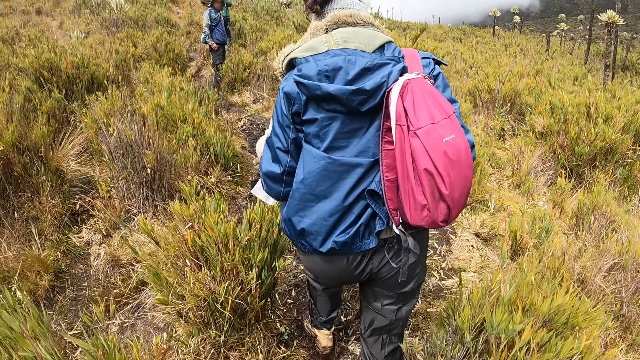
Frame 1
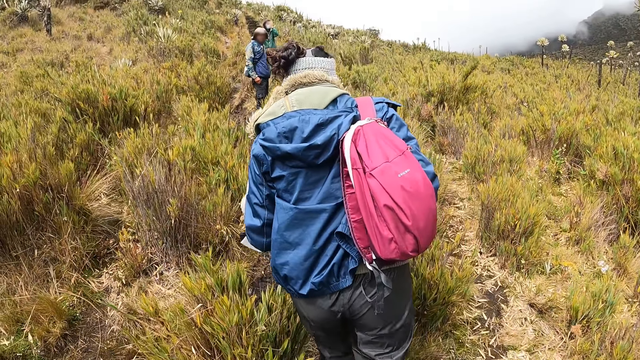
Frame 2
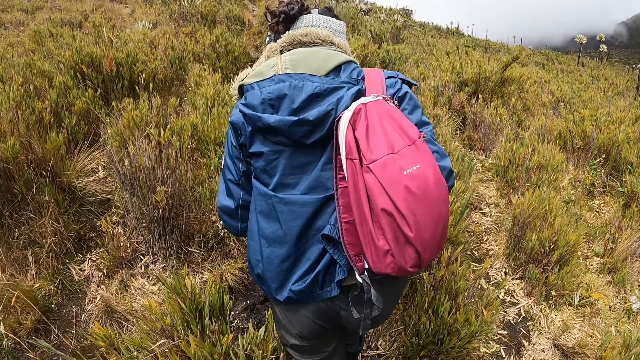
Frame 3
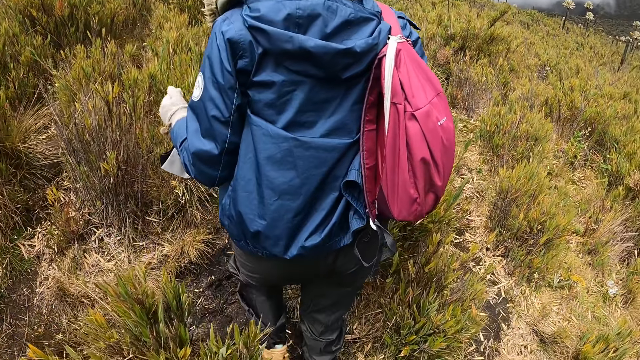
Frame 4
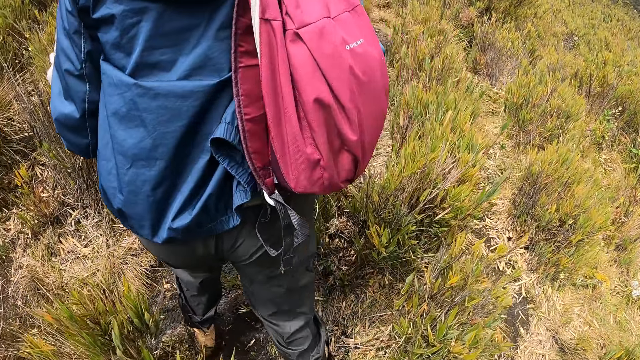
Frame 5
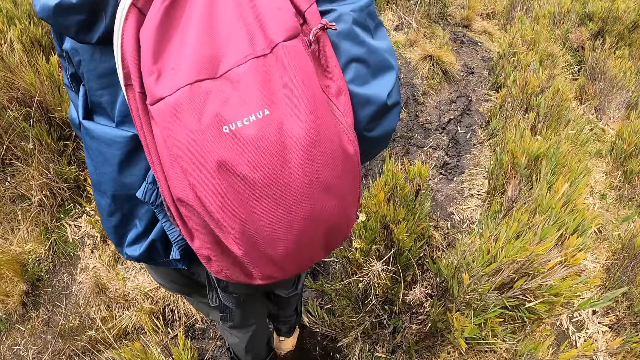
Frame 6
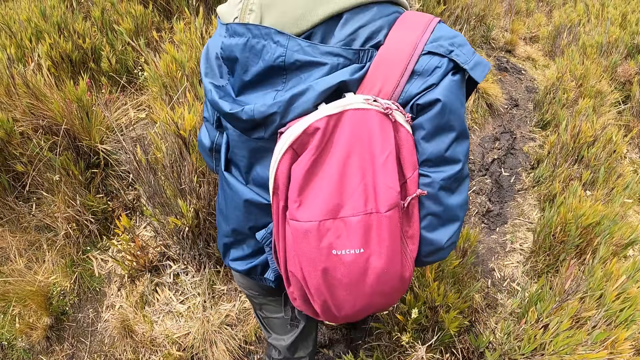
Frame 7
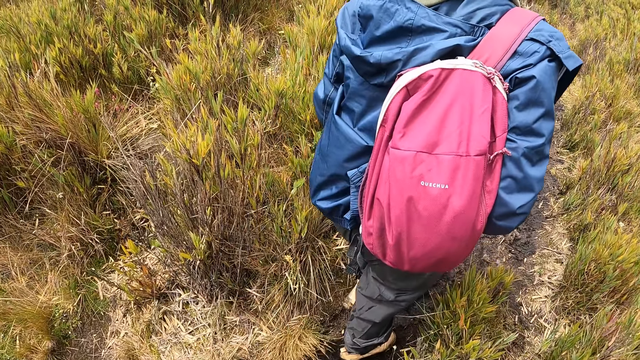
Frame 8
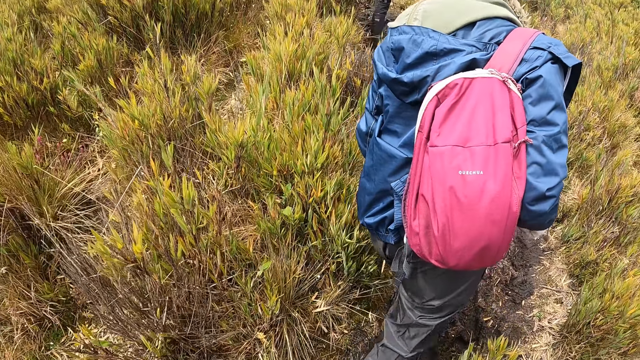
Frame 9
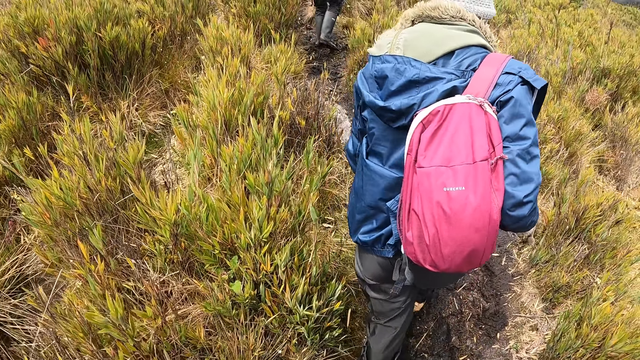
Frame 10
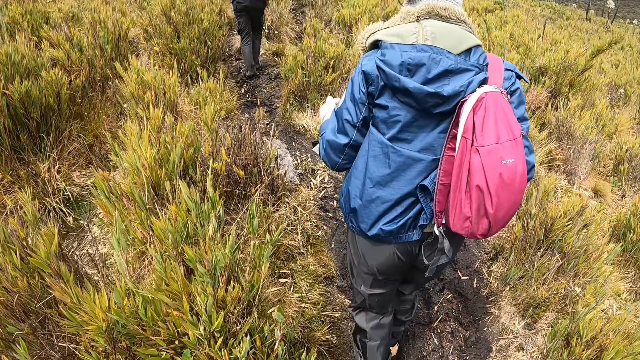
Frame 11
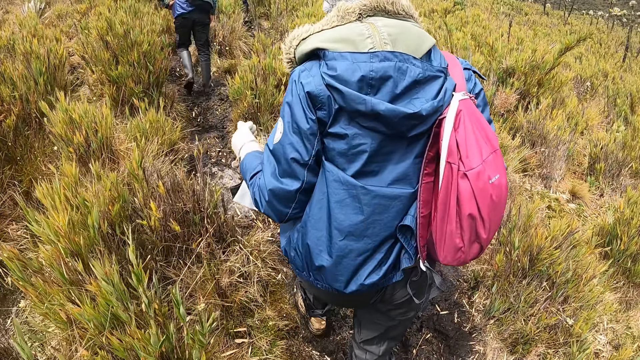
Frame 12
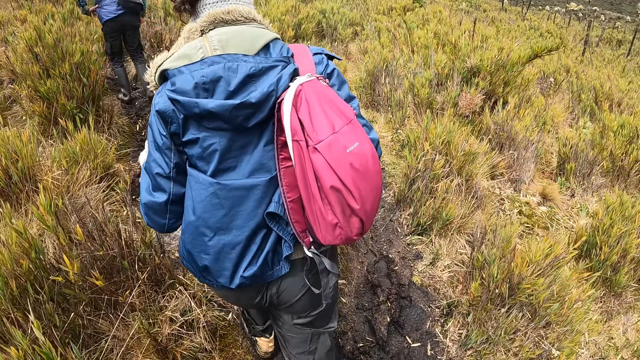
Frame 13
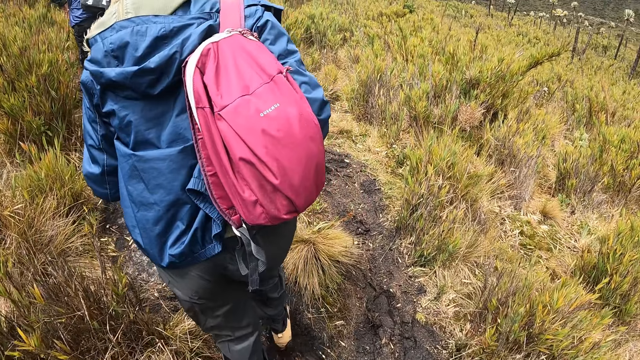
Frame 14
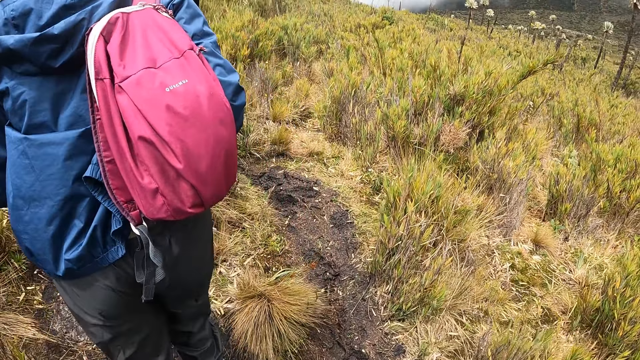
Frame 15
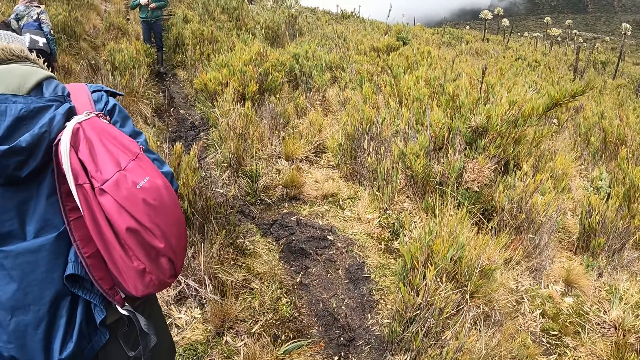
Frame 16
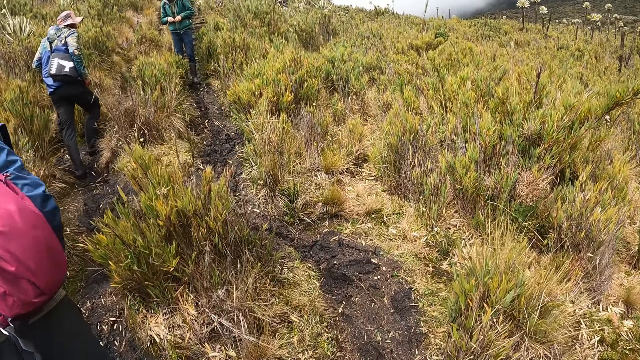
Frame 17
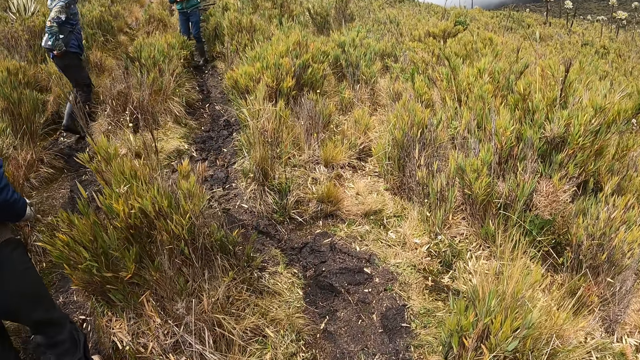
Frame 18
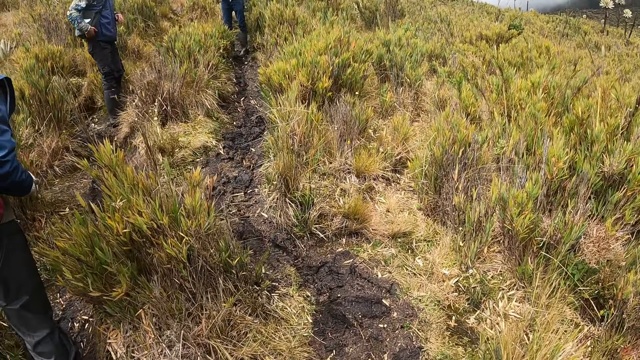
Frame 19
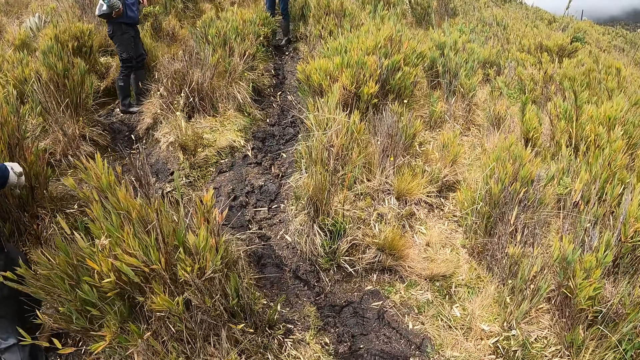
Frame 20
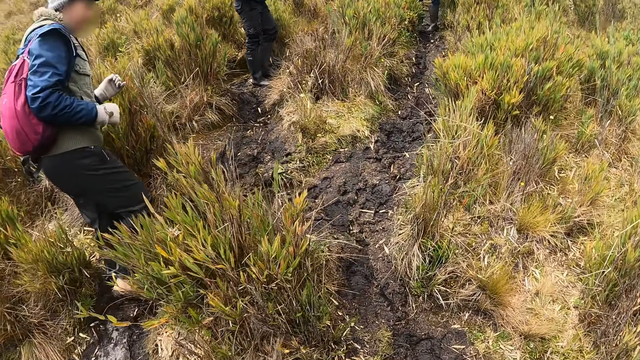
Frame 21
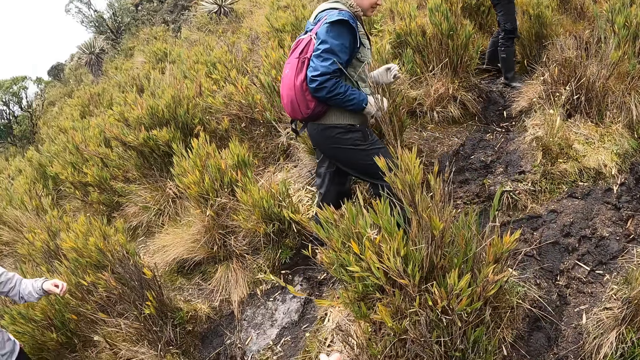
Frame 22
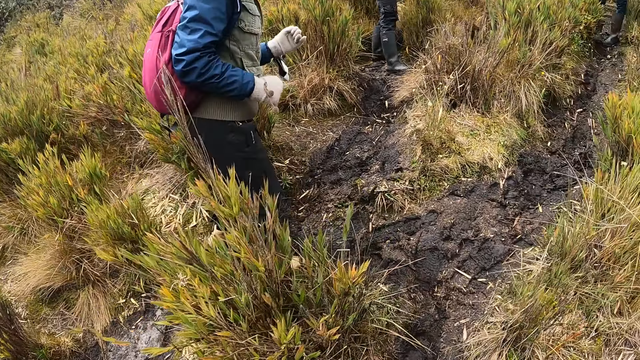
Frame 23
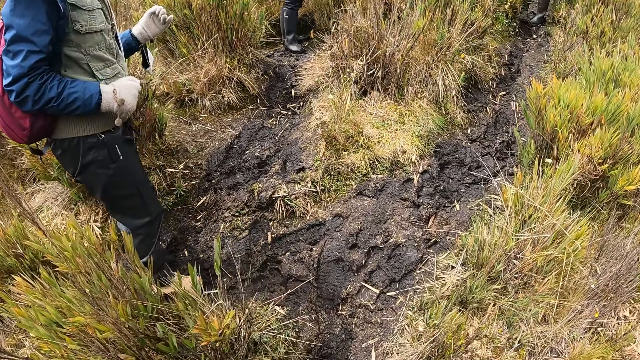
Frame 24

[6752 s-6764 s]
The camera wearer walks in the area.

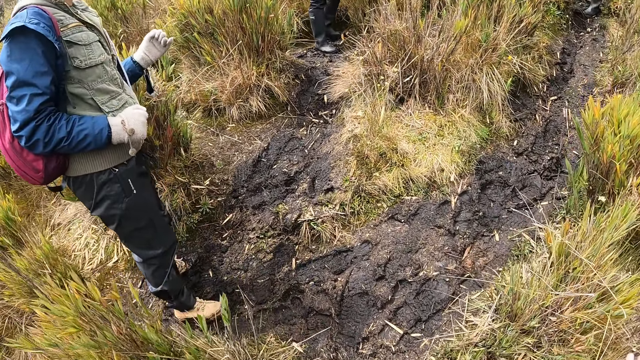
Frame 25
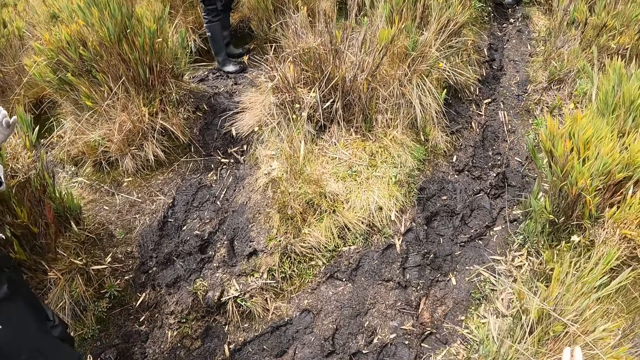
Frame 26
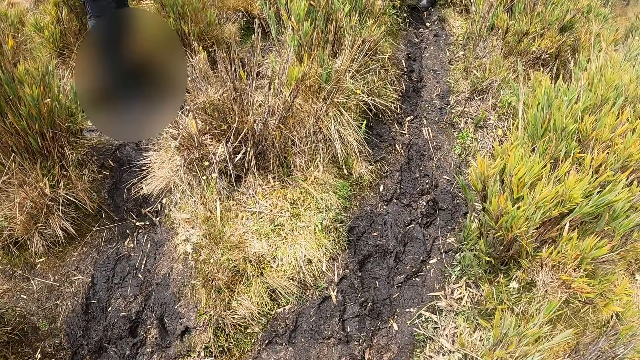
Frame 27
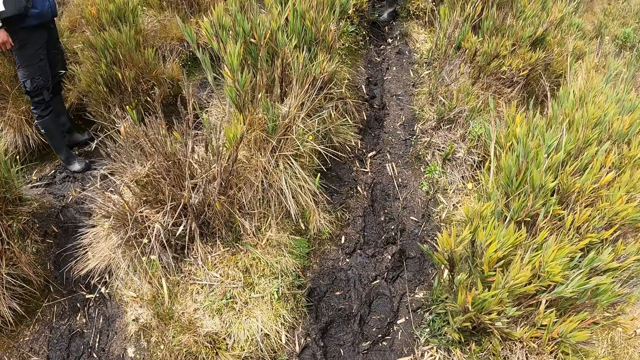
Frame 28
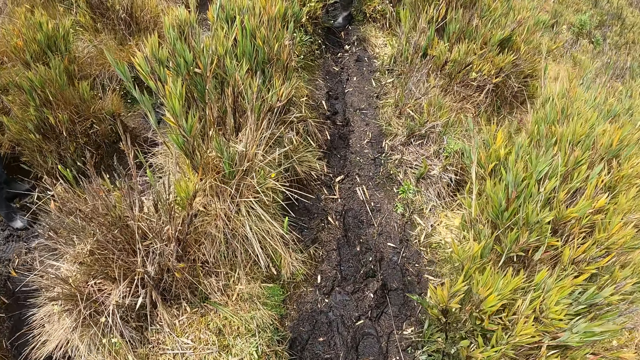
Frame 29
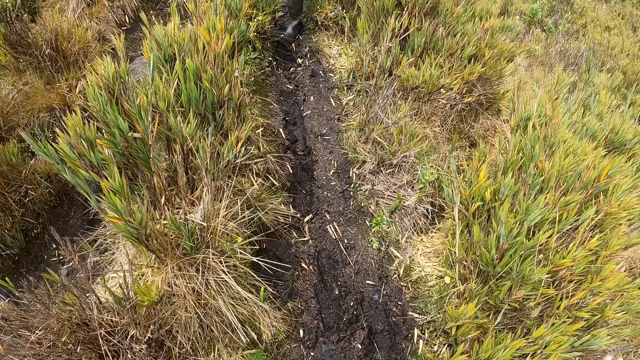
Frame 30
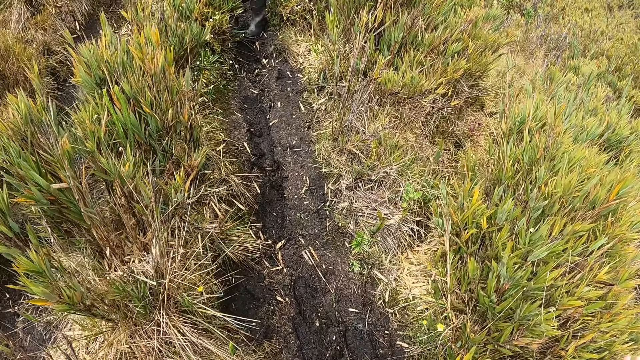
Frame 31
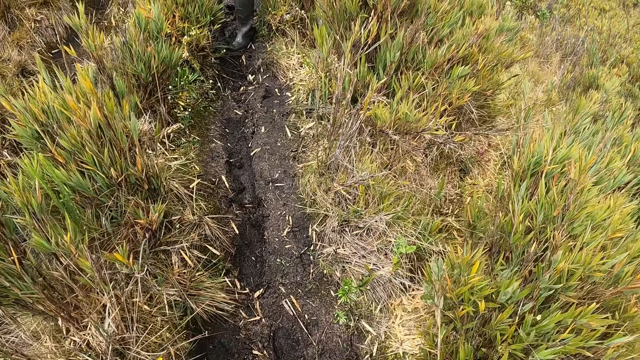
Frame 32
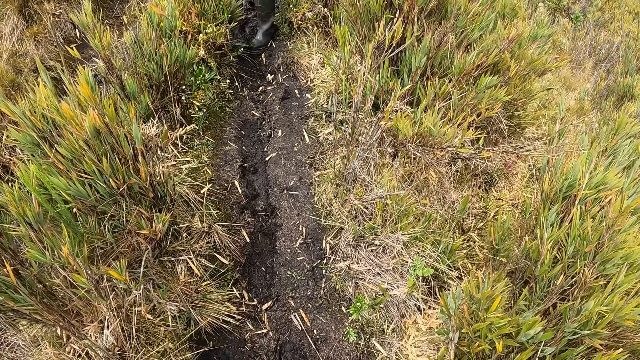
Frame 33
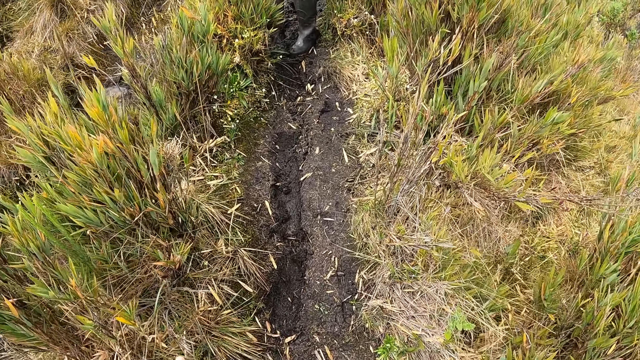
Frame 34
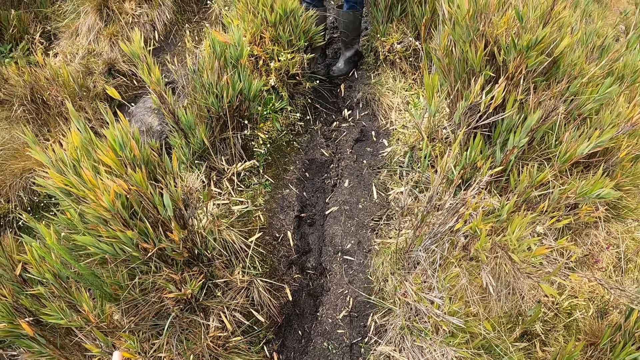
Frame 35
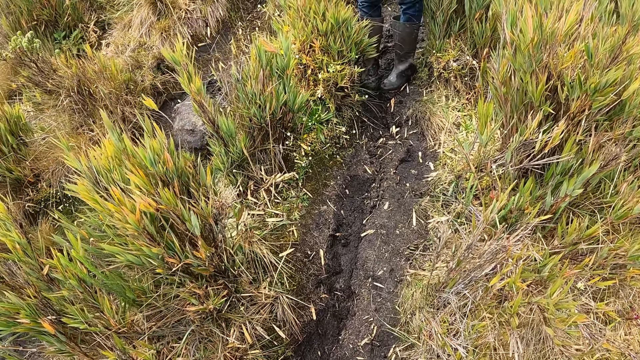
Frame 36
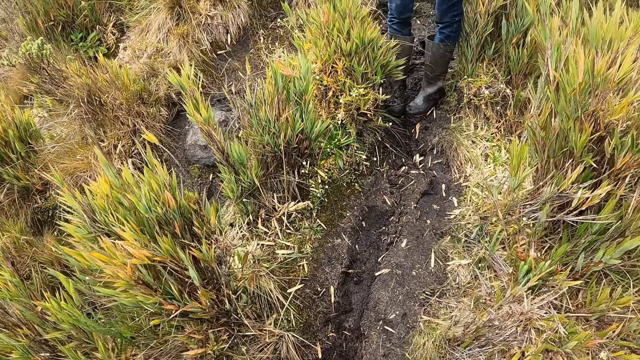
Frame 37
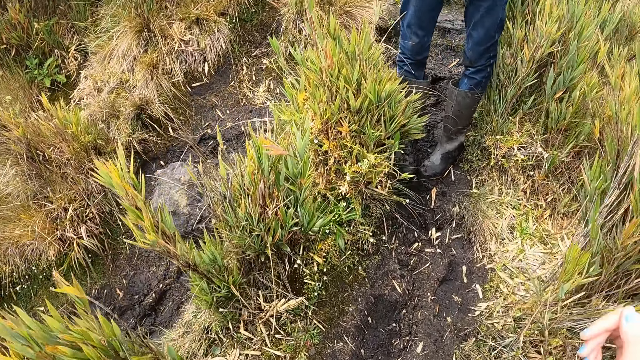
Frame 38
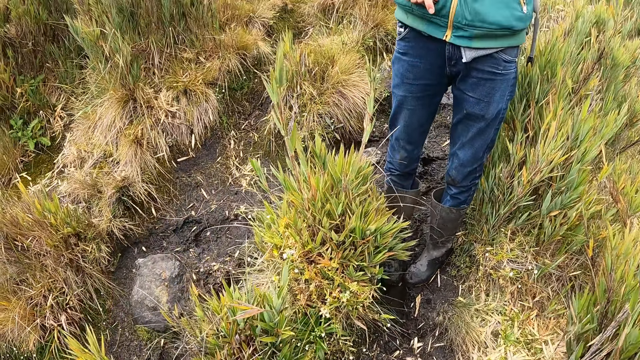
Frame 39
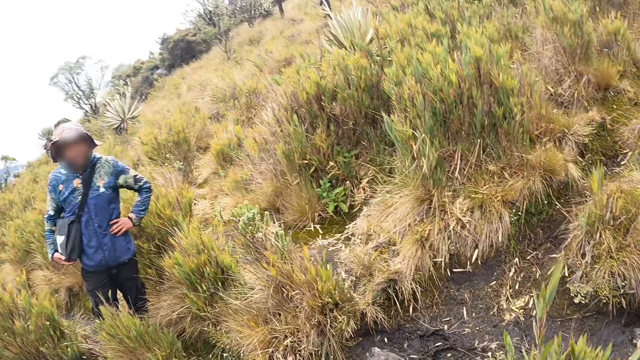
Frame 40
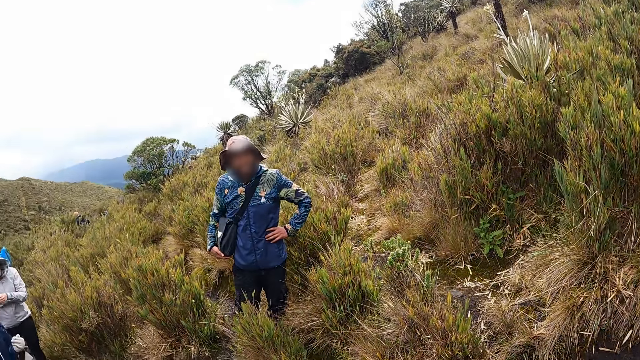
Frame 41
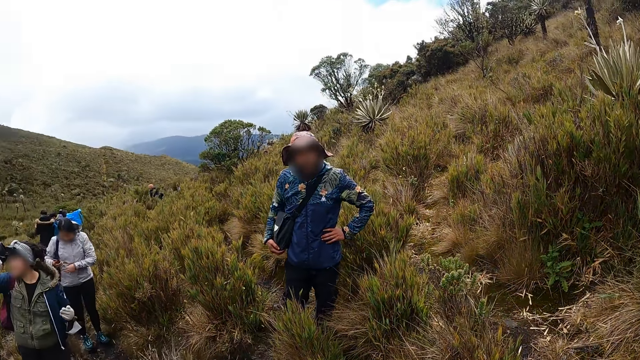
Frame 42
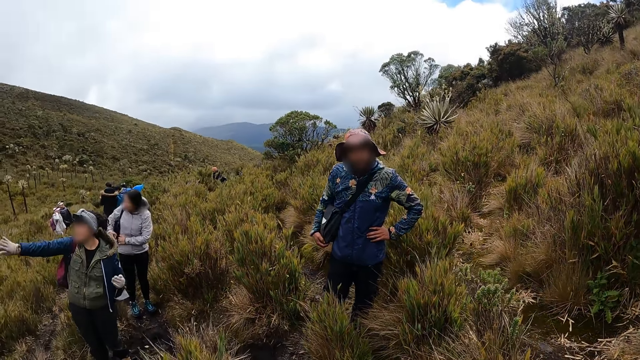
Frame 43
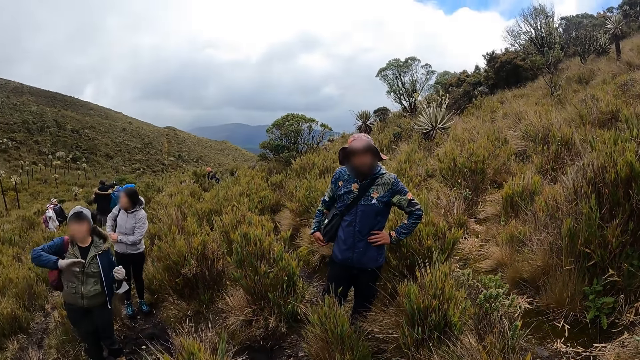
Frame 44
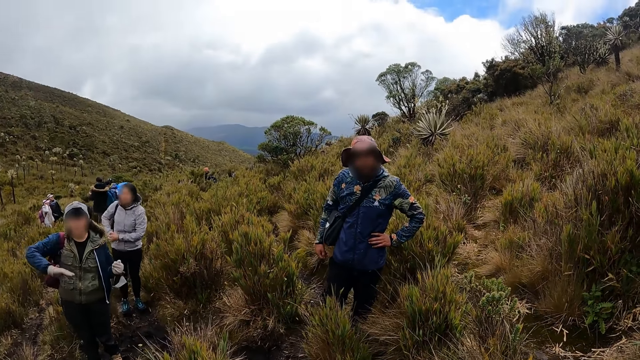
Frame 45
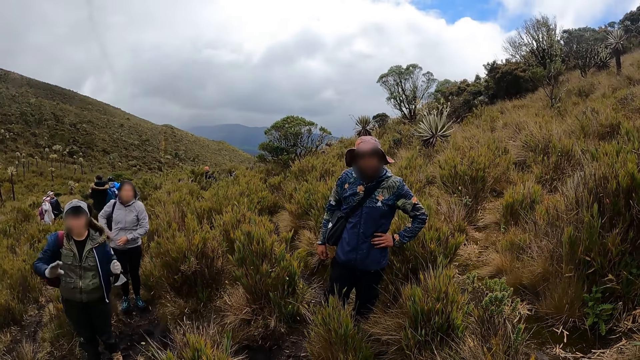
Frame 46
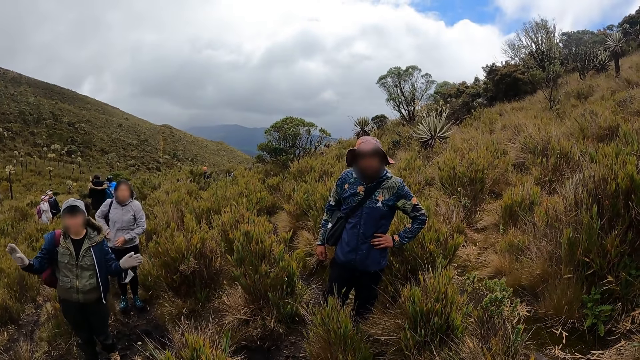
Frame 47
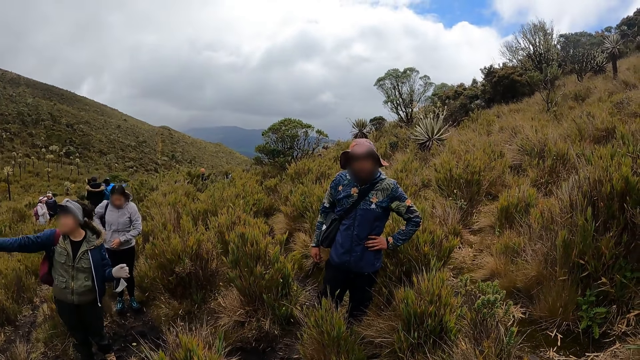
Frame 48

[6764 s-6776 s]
A woman puts a phone in the right side pocket of her hoodie with her right hand. The camera wearer looks around.
